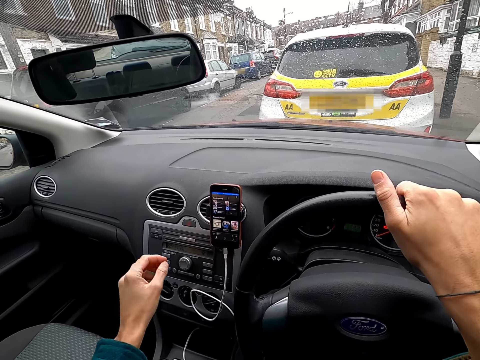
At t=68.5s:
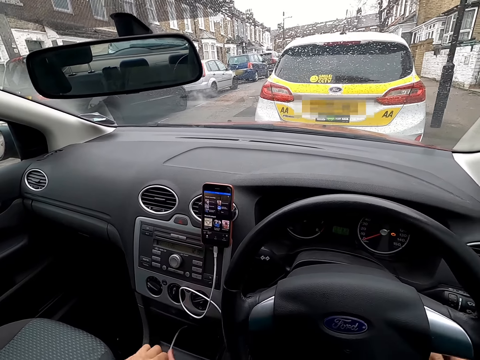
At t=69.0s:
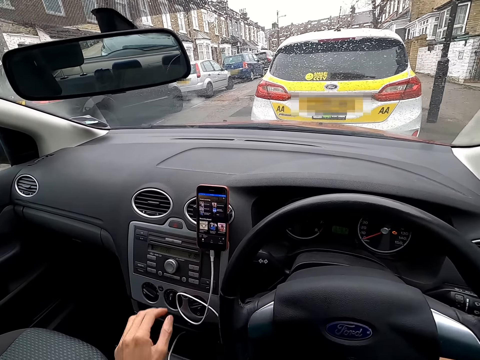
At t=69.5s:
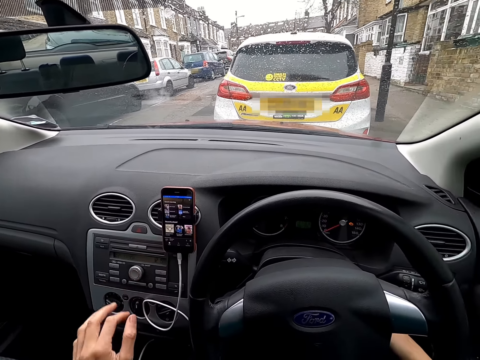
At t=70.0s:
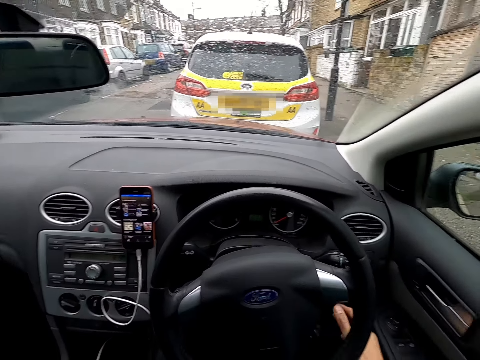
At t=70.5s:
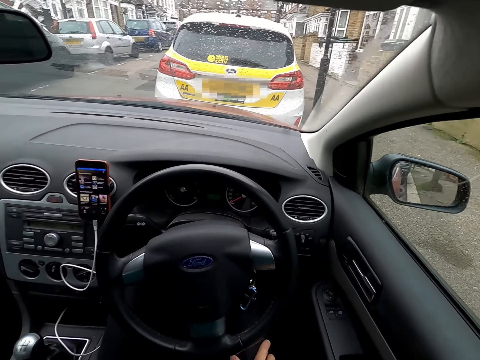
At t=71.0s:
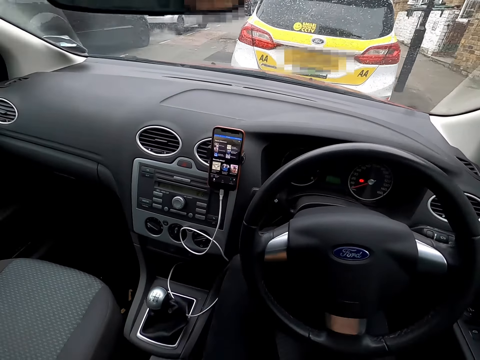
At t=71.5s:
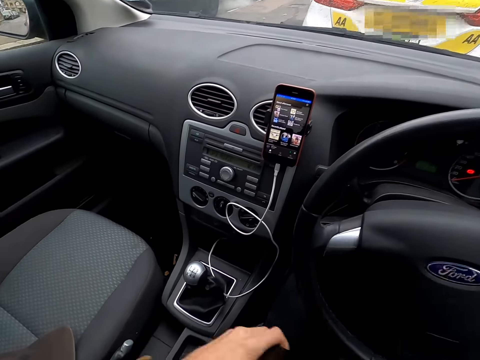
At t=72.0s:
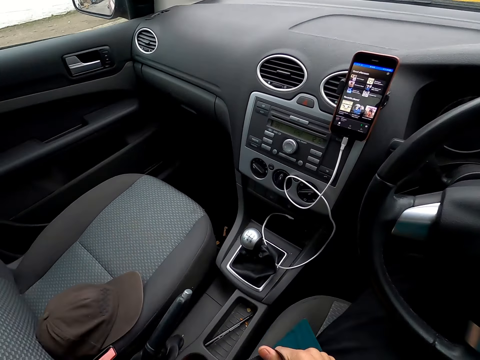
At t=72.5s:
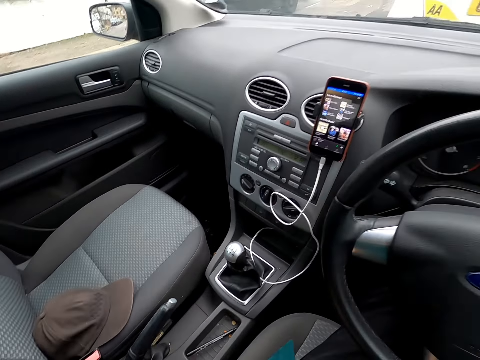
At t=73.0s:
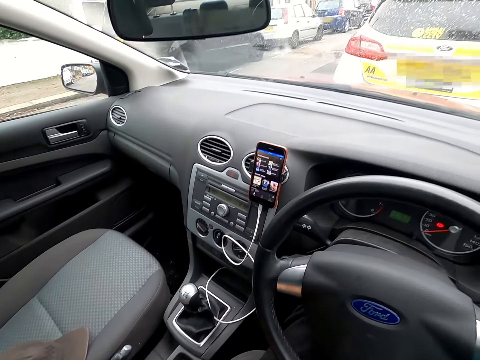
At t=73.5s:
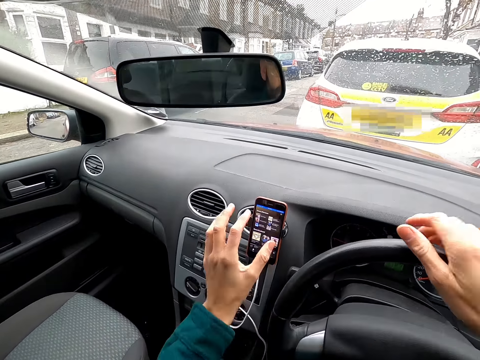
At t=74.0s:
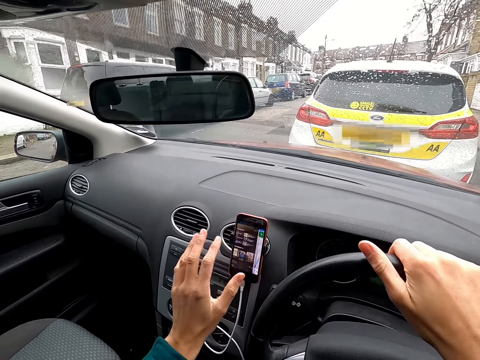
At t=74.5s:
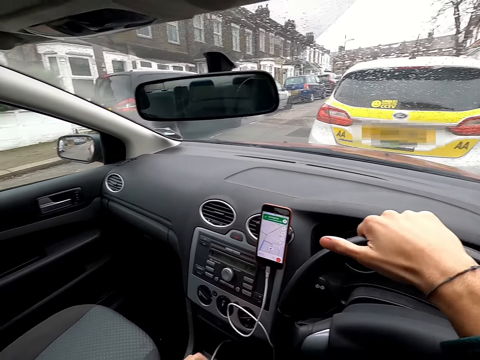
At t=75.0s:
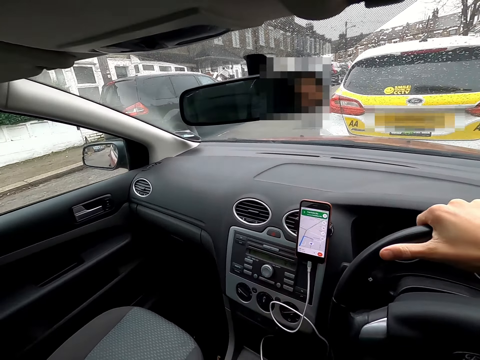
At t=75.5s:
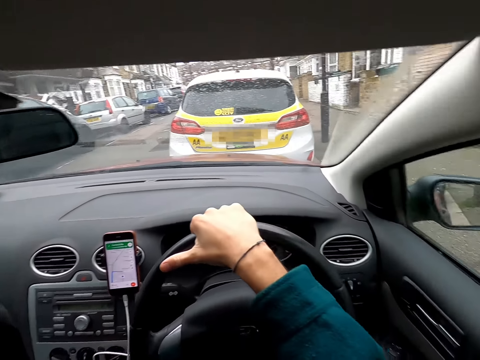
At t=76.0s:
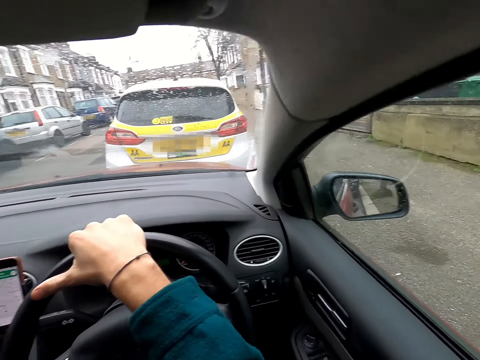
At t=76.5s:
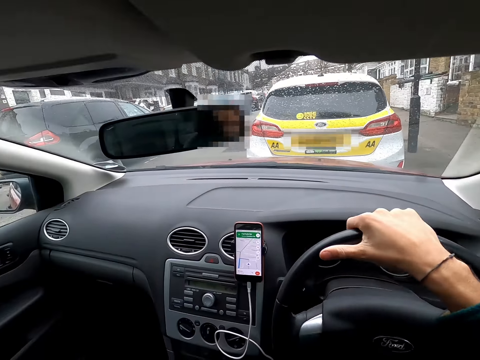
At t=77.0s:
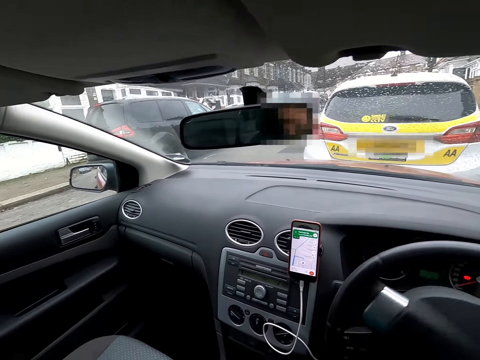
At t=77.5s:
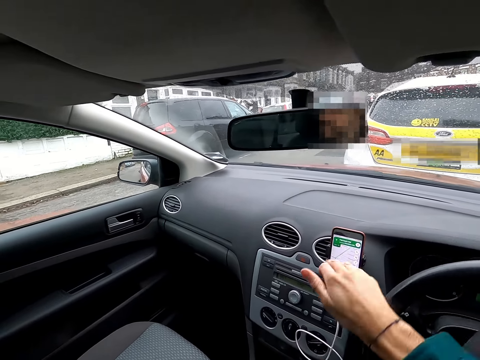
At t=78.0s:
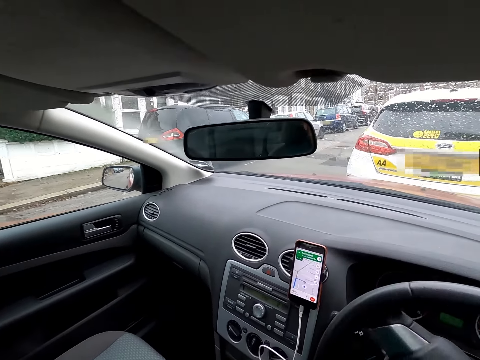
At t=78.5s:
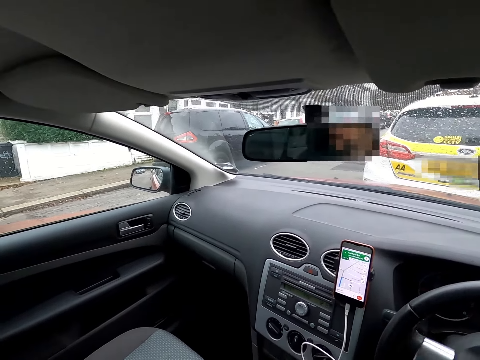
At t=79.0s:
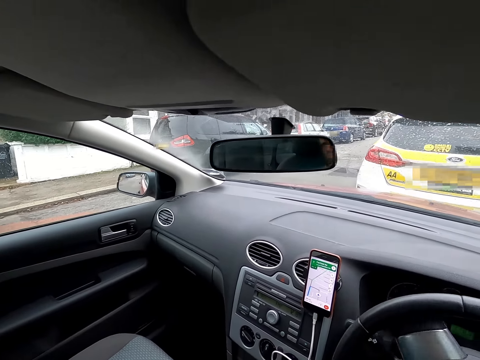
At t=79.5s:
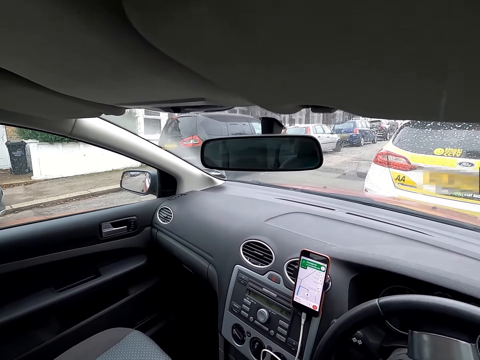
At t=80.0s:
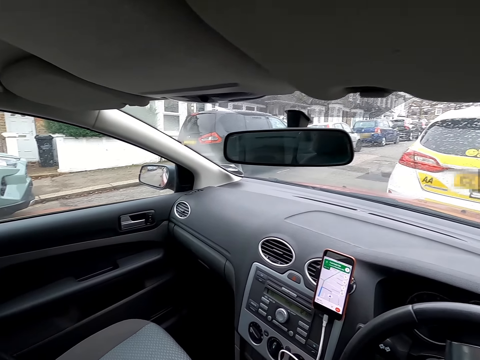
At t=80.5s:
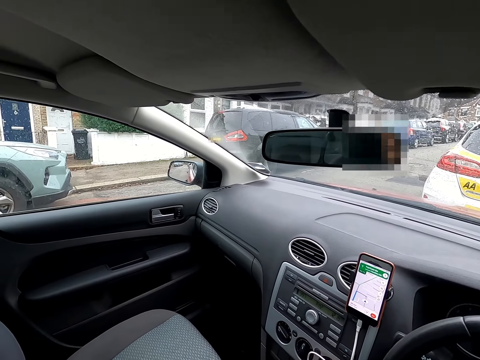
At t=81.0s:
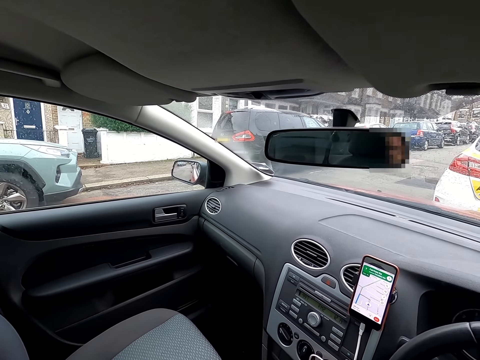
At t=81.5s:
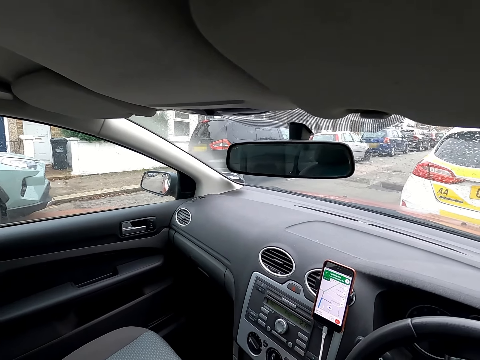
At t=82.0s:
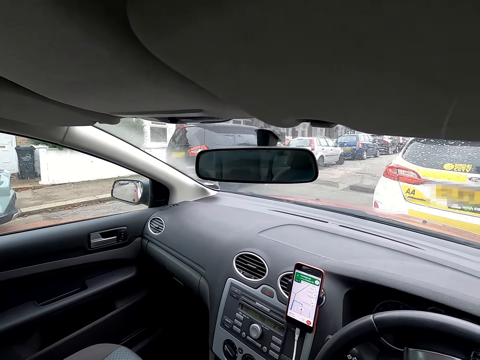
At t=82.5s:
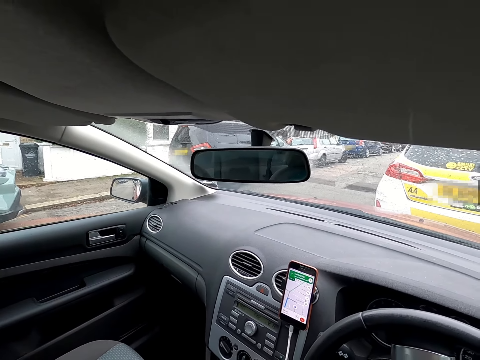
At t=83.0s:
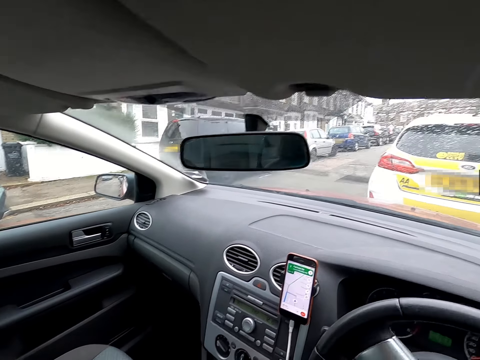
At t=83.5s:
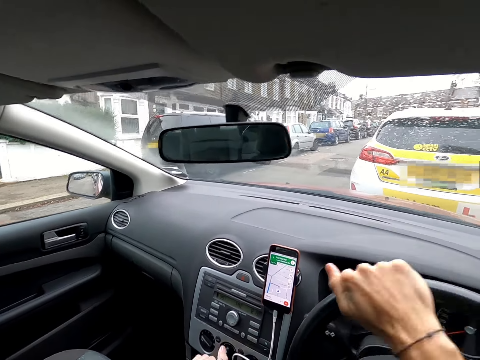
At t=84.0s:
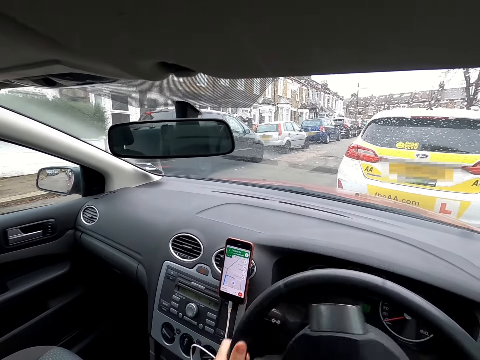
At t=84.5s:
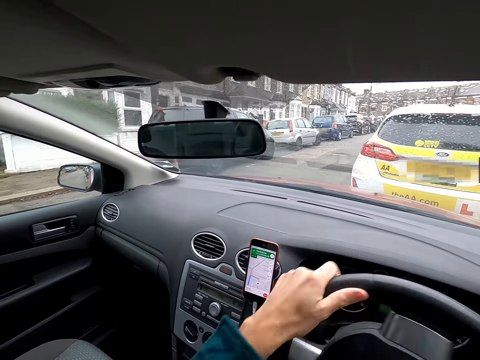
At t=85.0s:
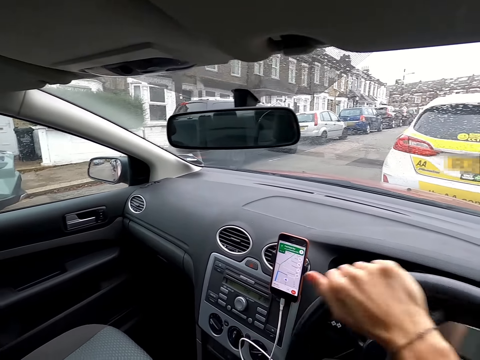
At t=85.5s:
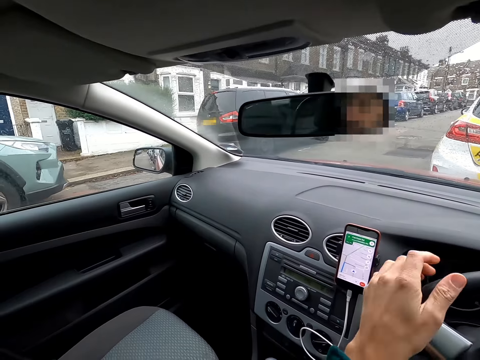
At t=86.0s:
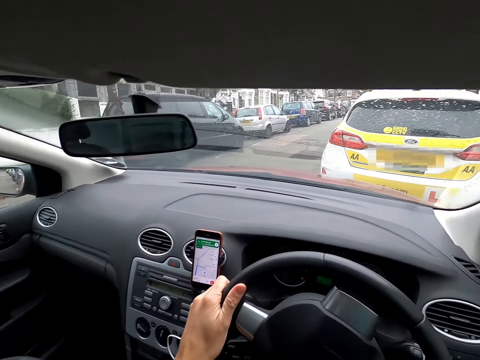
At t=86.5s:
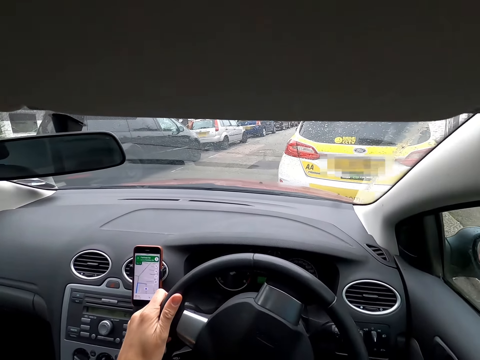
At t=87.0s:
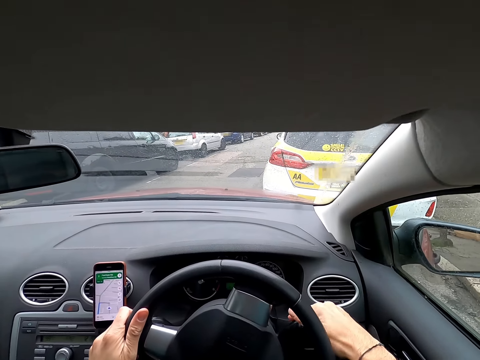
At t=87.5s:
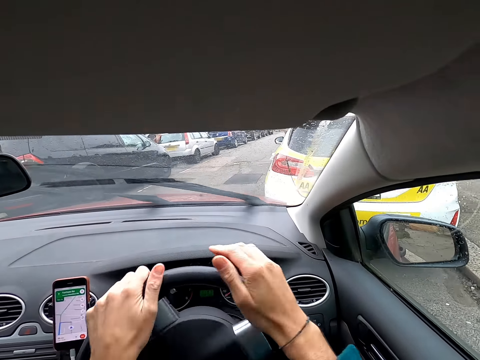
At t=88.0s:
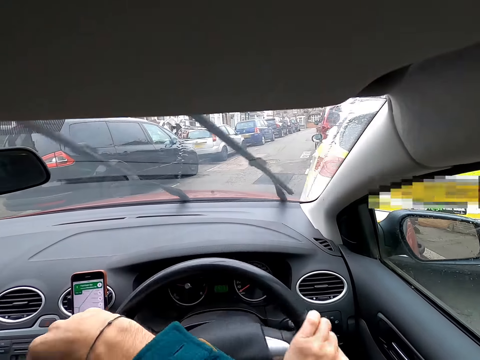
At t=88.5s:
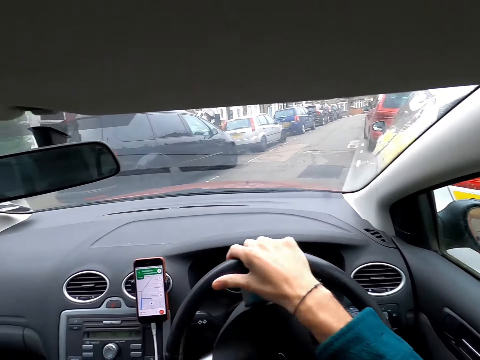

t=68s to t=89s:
The camera wearer starts the car ignition with his right hand. He starts the music. He holds the steering wheel with his right hand and operates the phone with his left hand. He drives the car with his right hand on the steering wheel. He drives the car with both hands on the steering wheel.

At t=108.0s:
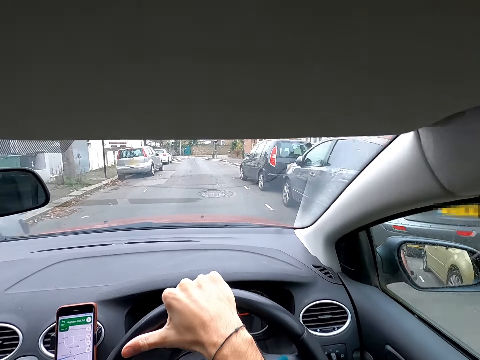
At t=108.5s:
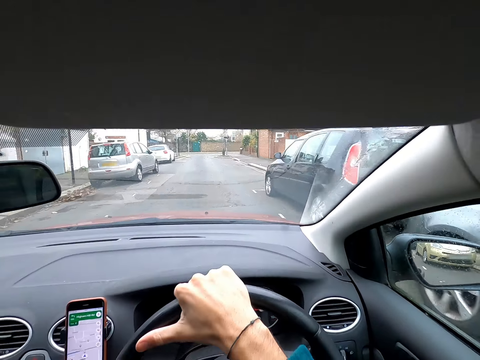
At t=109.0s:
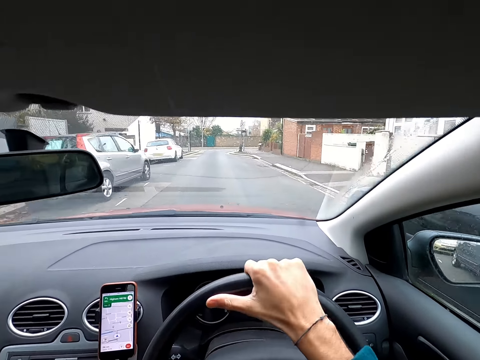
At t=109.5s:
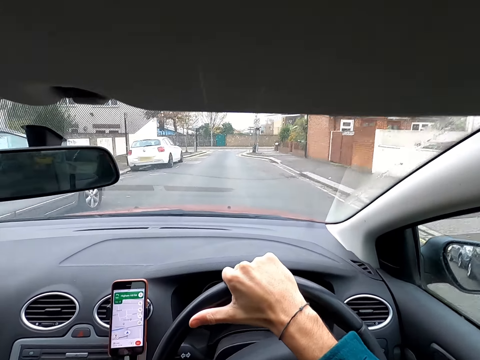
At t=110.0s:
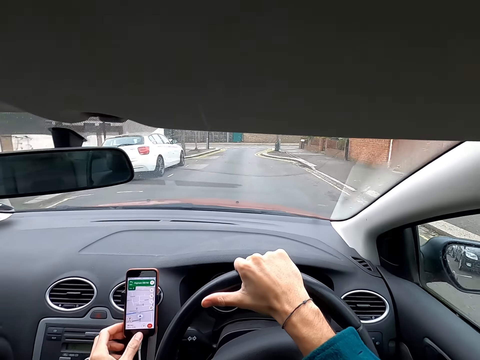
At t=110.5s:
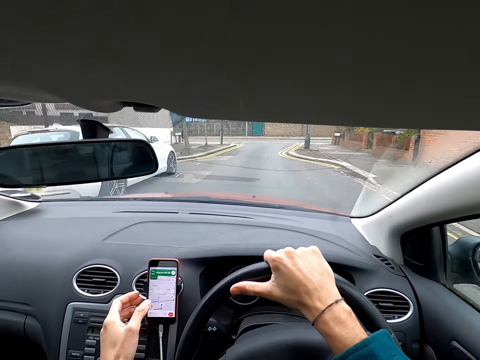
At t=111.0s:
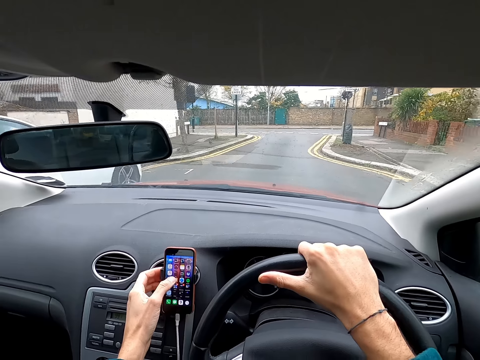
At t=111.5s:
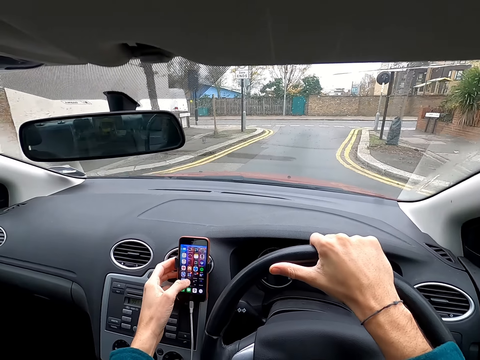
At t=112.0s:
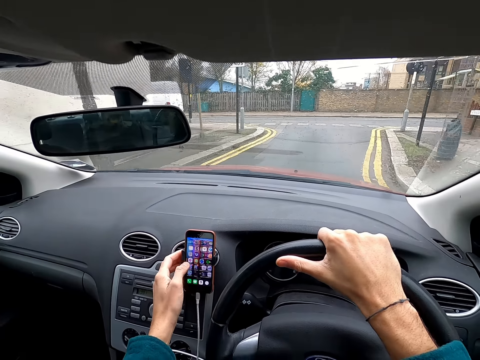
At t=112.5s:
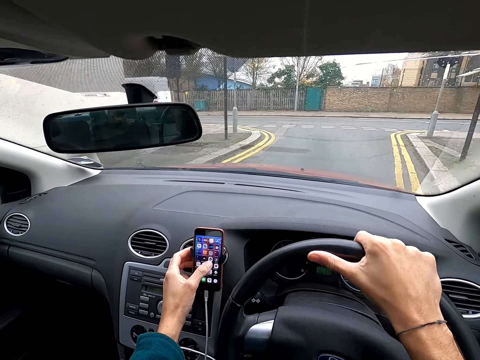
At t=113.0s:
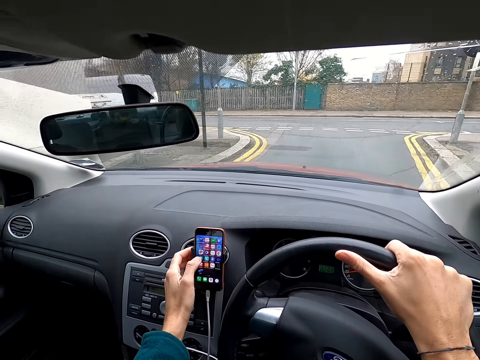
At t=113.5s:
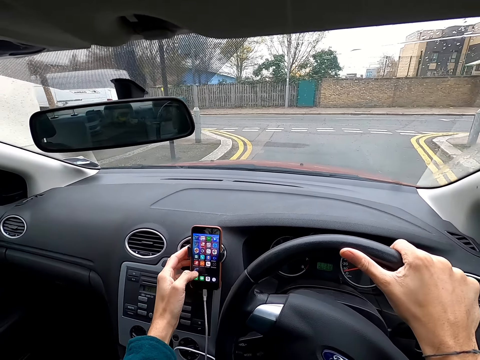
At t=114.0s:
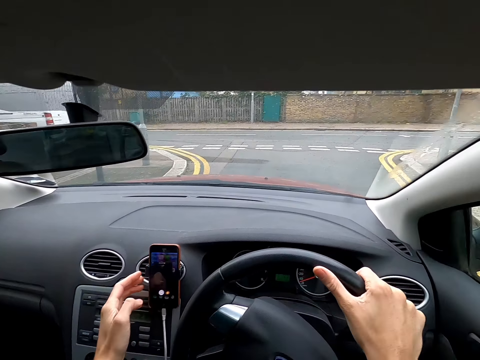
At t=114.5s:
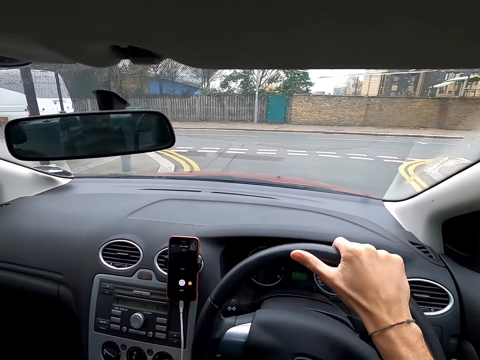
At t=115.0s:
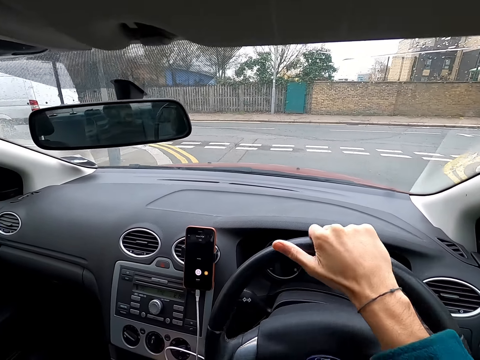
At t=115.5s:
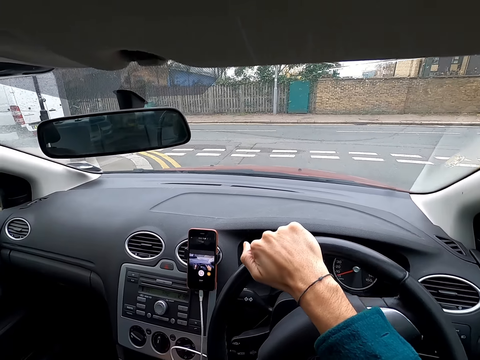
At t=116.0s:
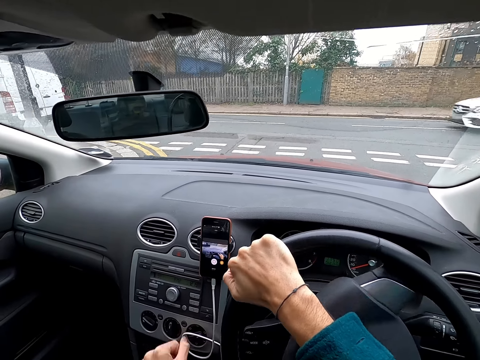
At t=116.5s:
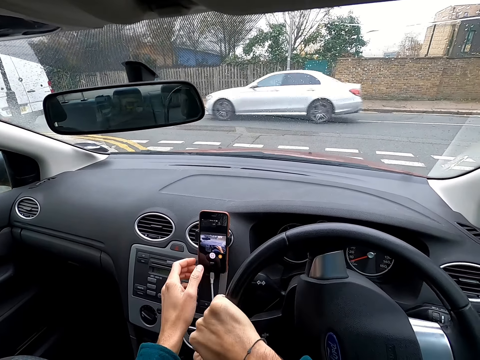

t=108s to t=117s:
The camera wearer operates the phone with his left hand. He scrolls through the phone. He drives the car.
